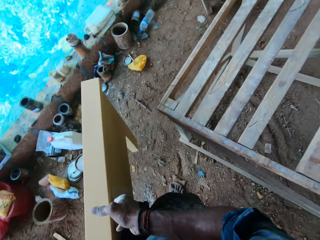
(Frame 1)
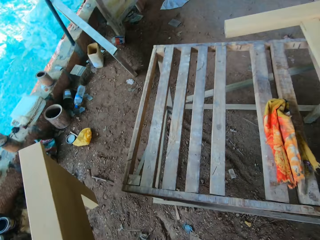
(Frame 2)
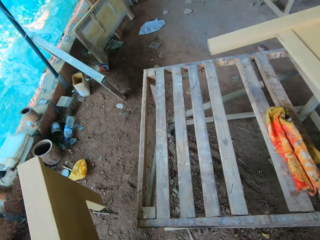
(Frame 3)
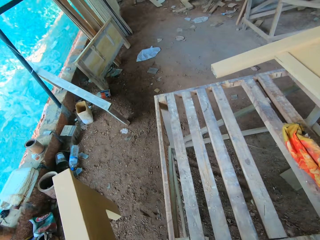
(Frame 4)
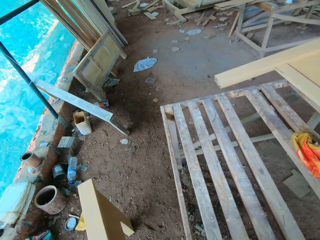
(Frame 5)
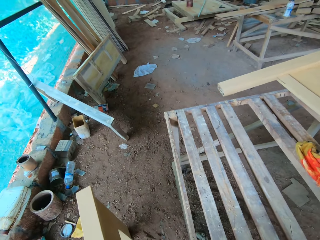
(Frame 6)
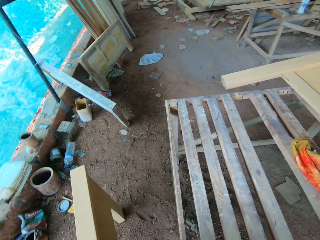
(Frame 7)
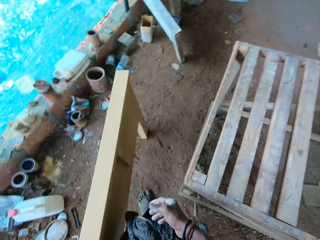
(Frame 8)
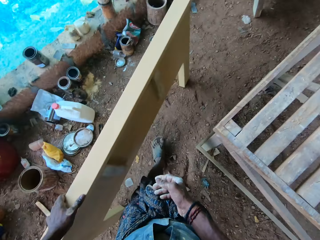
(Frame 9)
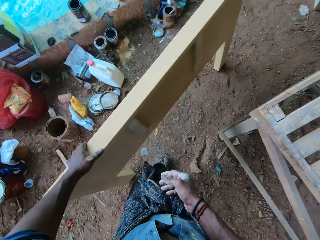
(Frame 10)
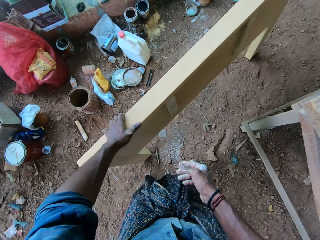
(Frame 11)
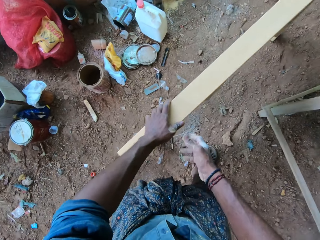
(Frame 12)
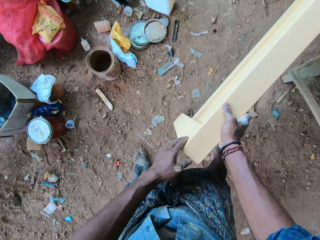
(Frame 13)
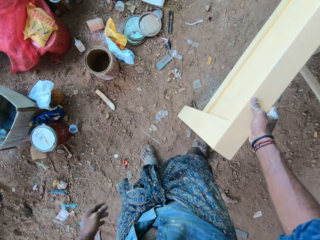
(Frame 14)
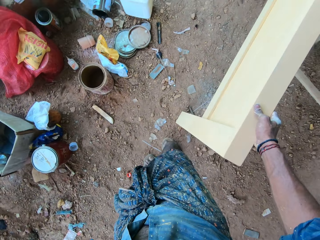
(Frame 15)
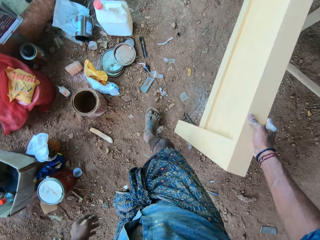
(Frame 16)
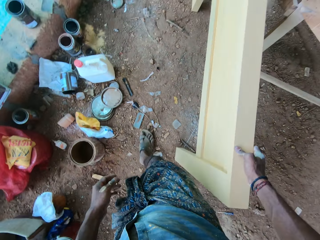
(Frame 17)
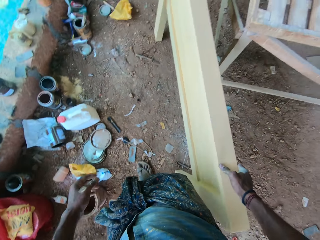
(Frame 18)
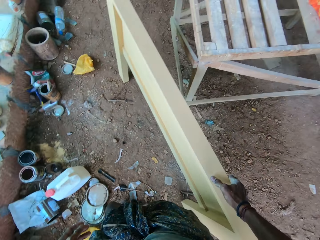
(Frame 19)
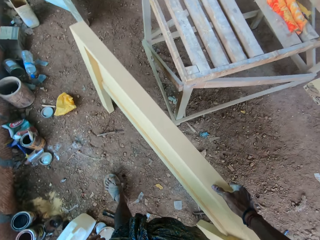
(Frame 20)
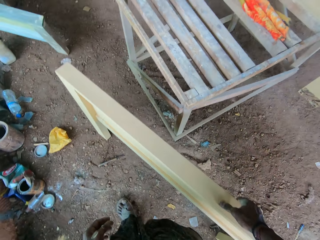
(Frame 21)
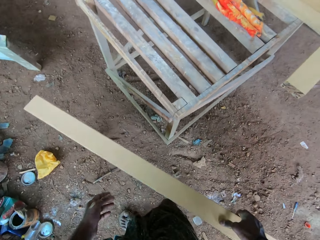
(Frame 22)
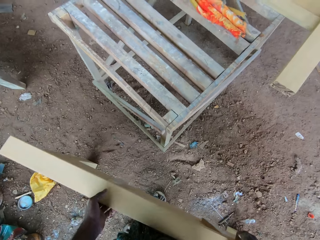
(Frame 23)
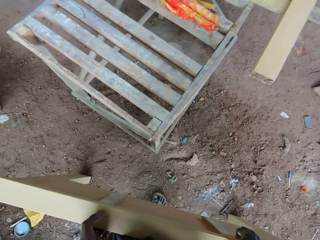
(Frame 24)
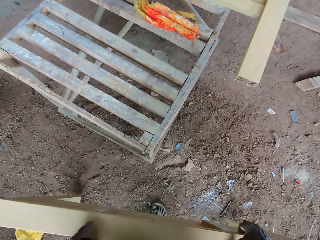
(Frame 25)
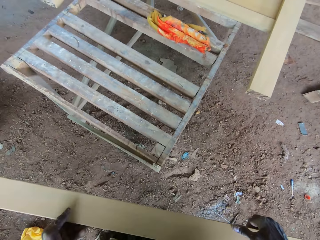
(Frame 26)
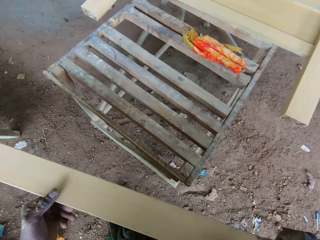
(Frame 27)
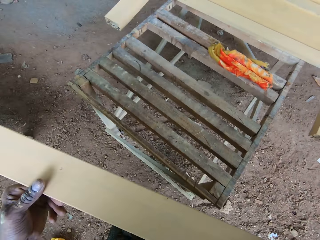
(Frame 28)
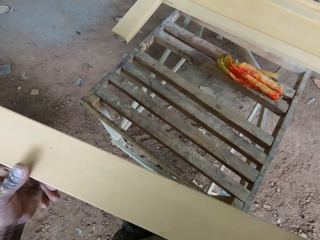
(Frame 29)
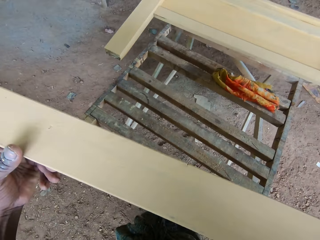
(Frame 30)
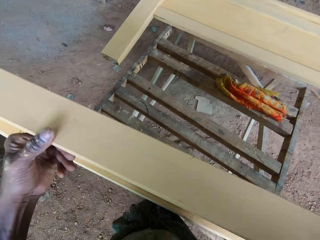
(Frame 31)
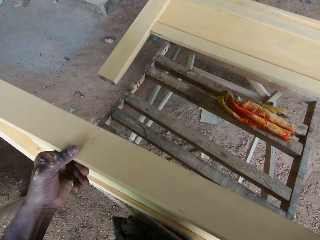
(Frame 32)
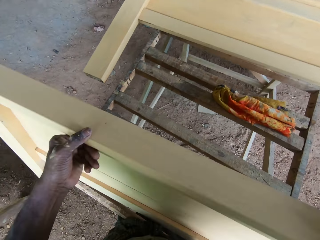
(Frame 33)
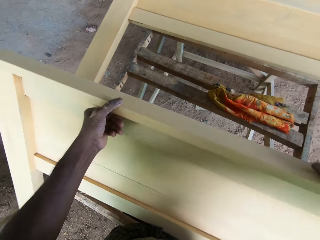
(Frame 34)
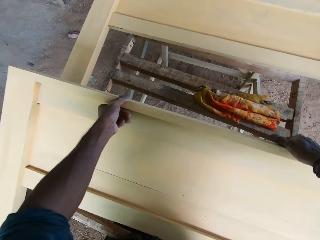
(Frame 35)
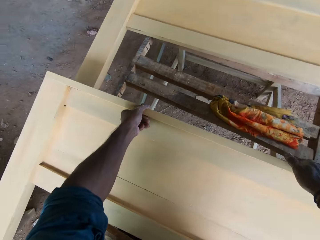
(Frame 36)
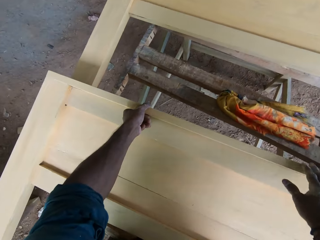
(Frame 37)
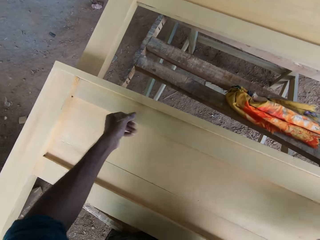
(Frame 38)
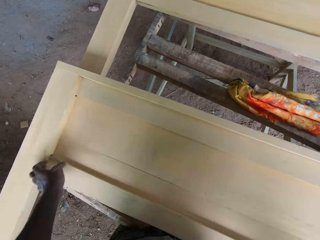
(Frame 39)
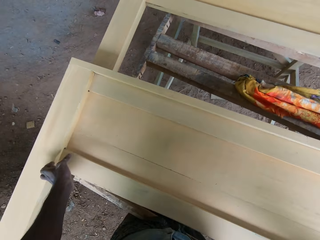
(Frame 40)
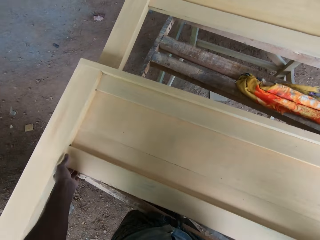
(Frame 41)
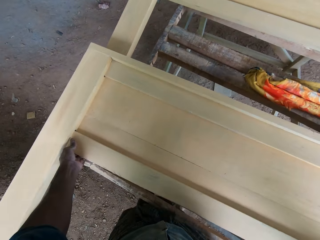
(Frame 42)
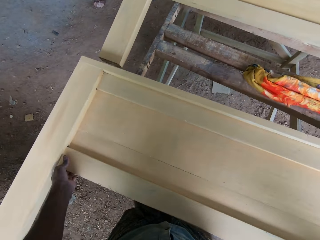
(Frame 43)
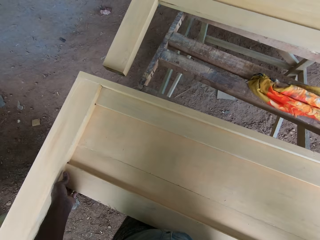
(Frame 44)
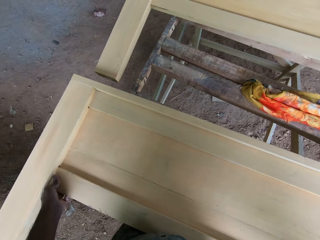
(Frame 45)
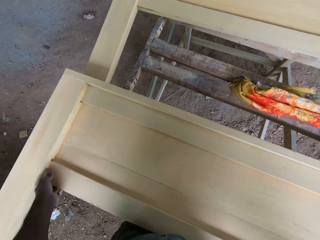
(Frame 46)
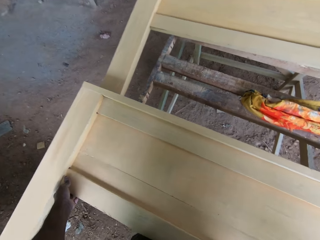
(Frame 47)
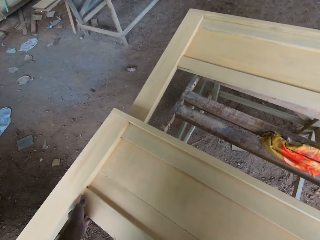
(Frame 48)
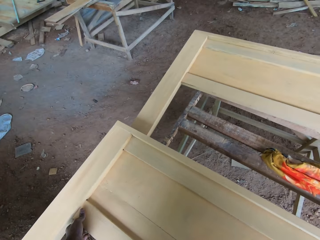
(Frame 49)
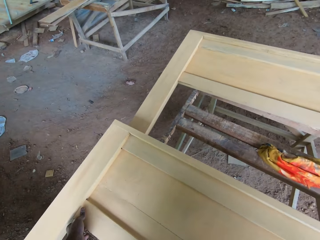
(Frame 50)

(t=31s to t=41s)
The camera wearer places the piece of furniture on the floor with his hands. He picks up the piece of furniture from the ground with his hands. He places the piece of furniture on the workbench with his hands.

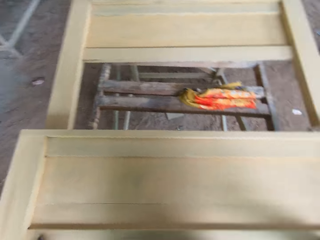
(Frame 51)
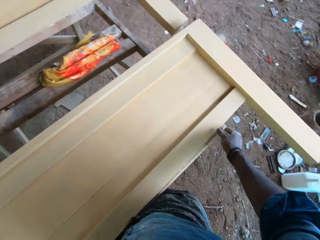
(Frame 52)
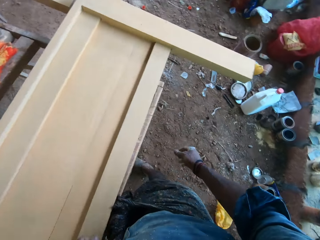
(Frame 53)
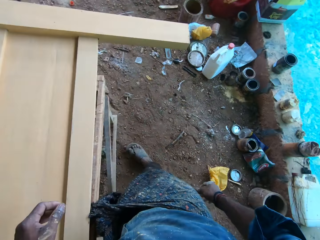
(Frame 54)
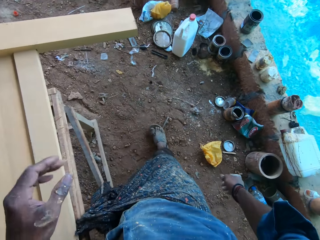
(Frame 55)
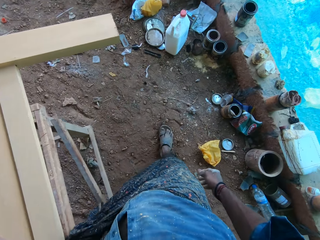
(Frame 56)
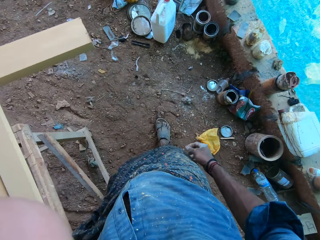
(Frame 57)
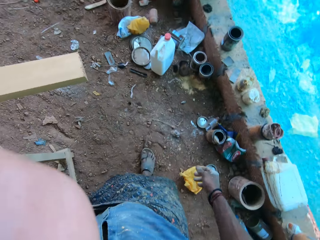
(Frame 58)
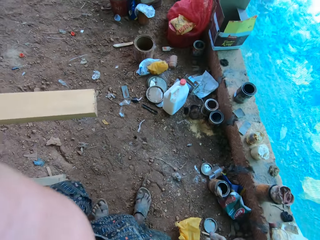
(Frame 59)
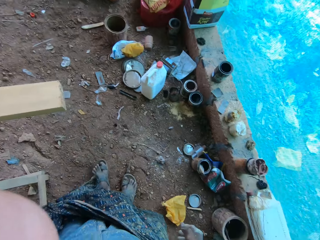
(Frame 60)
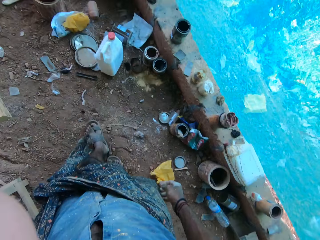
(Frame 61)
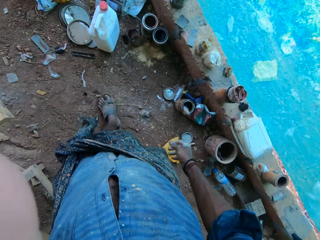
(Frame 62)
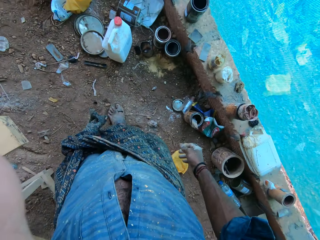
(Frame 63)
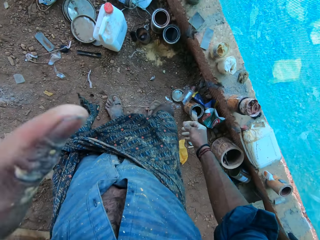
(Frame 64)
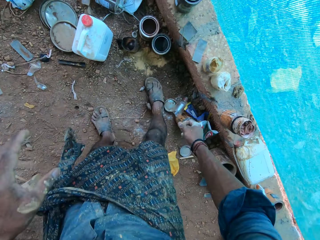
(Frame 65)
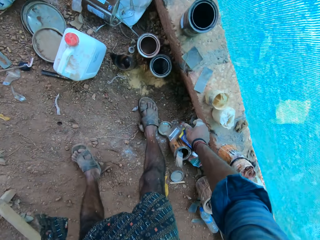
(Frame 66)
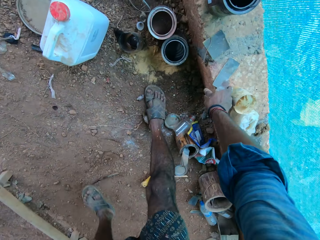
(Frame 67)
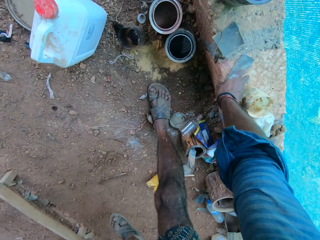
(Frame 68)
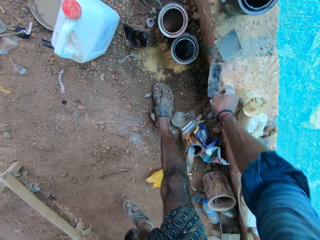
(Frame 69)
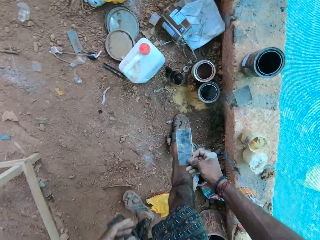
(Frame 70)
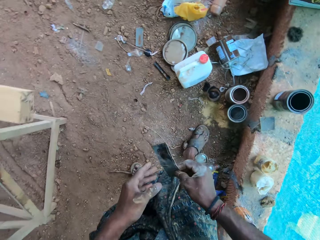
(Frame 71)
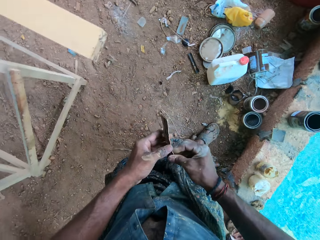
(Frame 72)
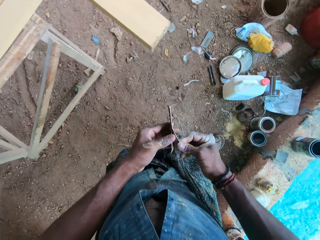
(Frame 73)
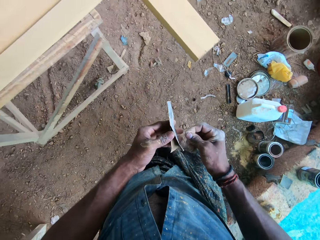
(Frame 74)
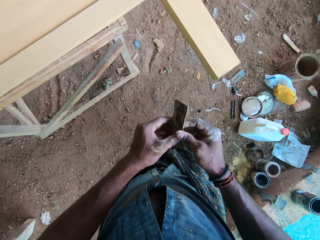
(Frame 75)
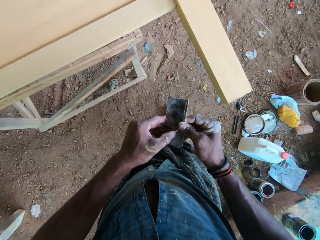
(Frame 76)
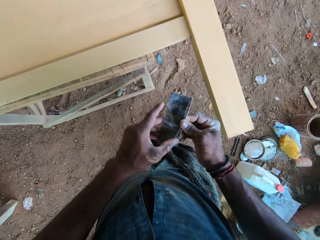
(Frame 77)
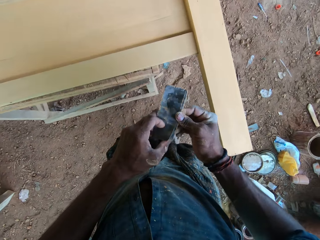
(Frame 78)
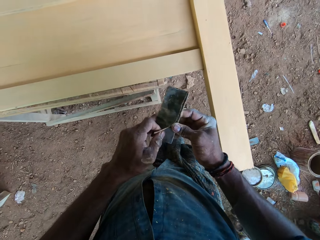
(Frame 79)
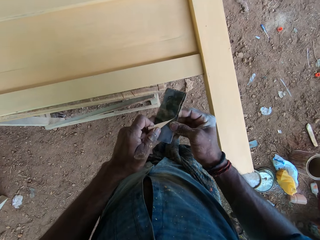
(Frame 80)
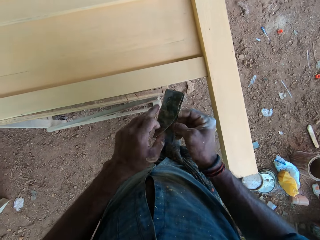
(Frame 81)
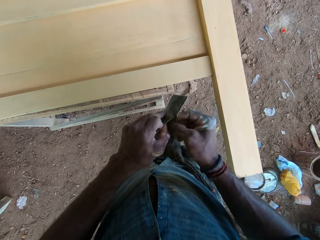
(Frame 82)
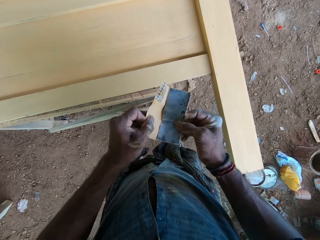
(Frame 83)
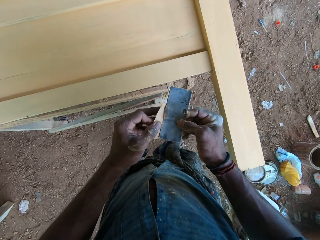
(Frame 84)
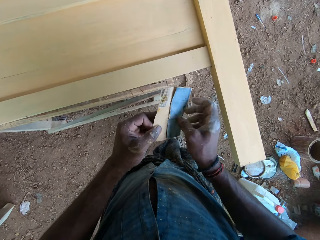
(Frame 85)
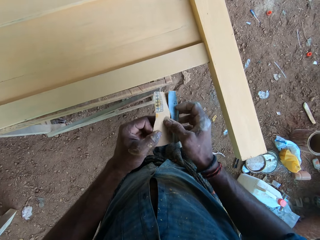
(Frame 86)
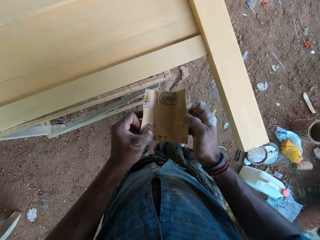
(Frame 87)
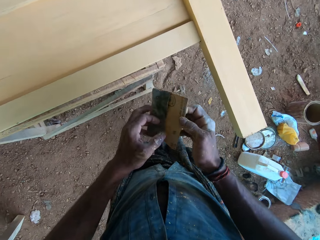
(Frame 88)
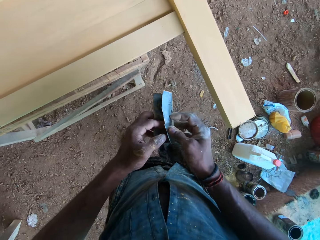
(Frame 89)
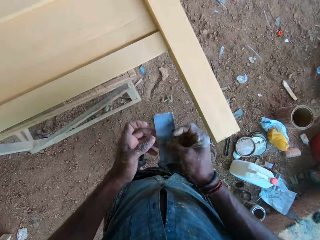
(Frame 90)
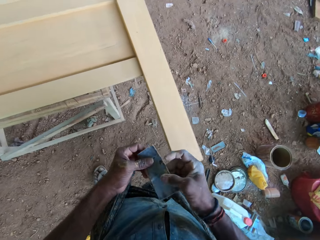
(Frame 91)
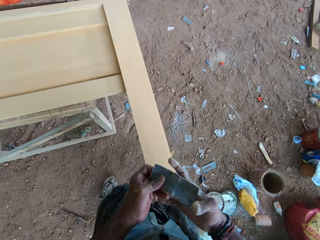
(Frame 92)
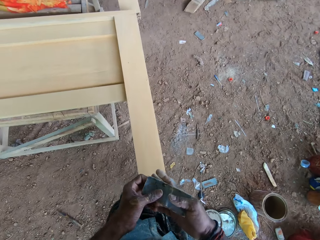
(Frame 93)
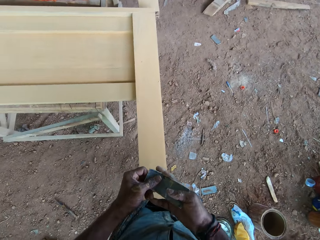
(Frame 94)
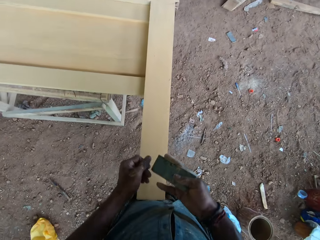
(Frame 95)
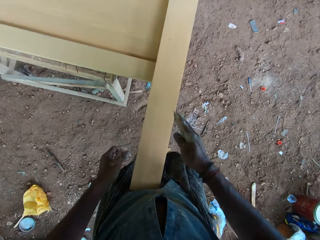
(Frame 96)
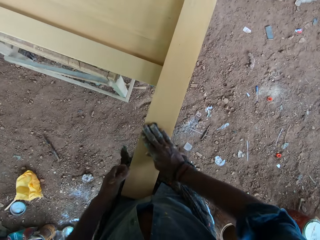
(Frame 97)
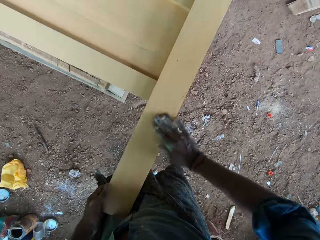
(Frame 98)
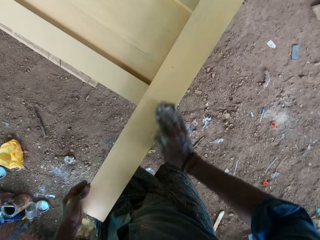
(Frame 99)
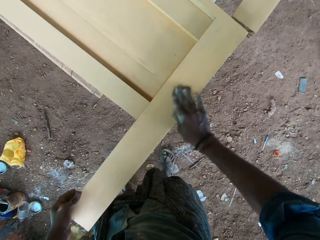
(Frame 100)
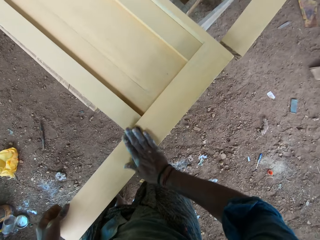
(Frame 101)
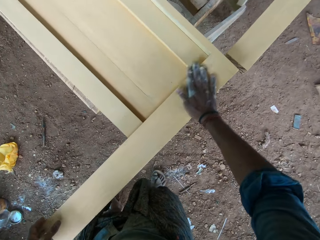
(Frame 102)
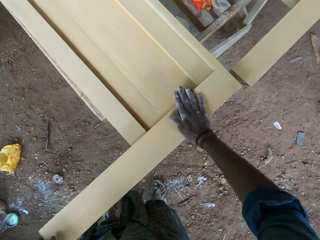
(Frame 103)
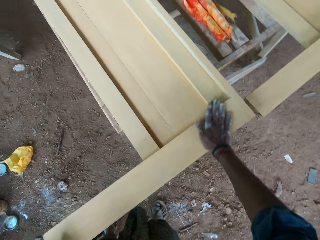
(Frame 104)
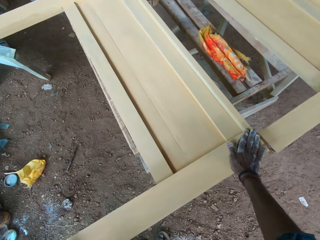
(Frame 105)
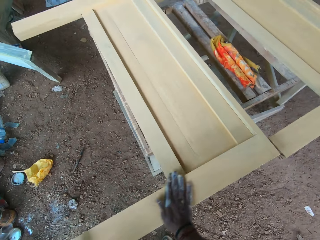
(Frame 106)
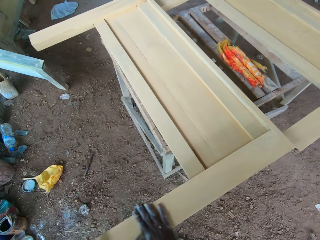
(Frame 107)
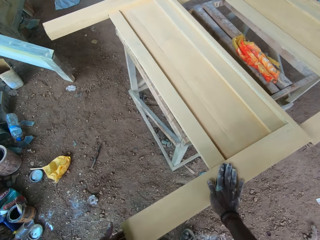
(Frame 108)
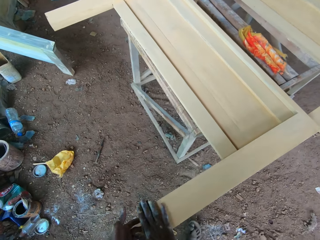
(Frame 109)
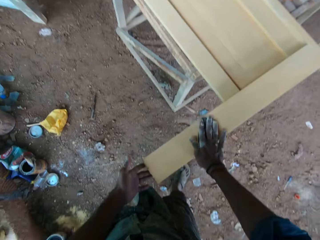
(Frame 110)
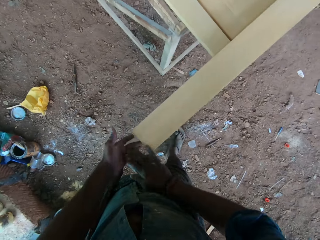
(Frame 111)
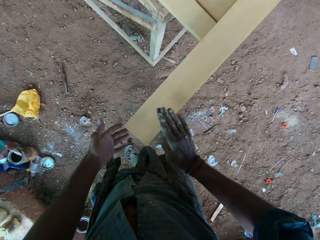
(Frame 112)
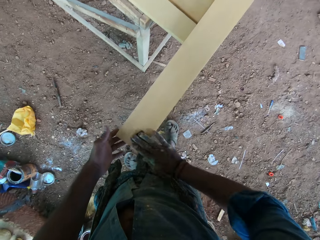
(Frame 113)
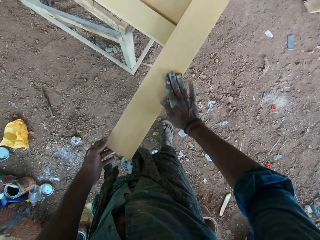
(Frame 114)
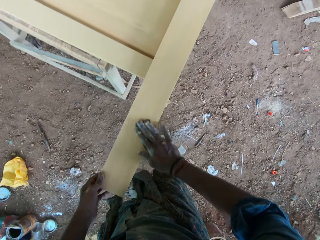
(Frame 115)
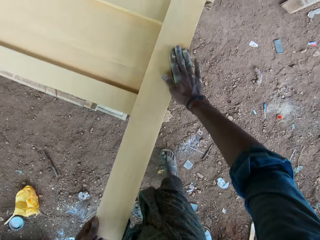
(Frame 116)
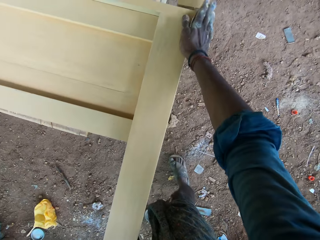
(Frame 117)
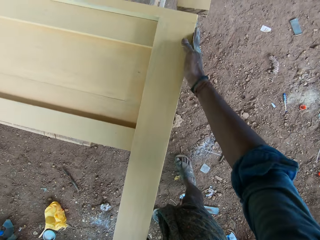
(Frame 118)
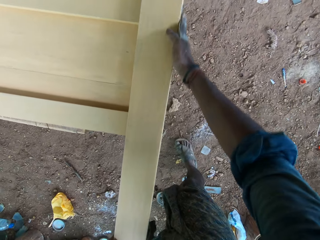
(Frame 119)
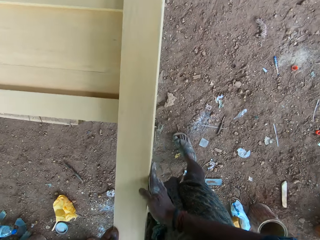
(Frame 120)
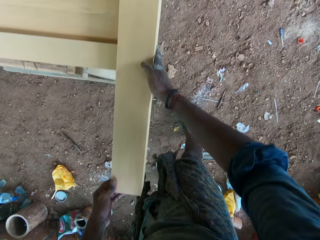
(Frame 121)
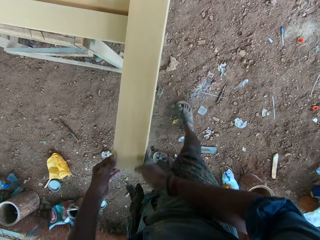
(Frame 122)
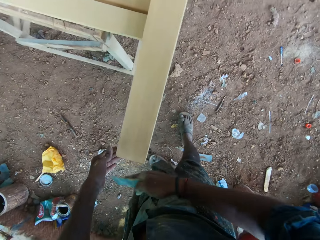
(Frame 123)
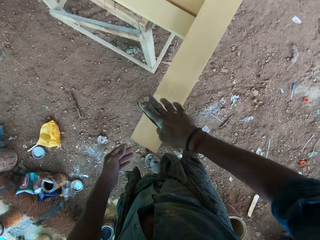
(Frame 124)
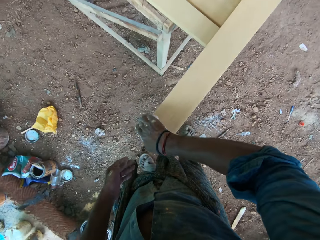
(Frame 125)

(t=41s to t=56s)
The camera wearer adjusts the camera. He picks up a sandpaper from the floor with his right hand. He adjusts the sandpaper with his hands. He unfolds the sandpaper, folds the sandpaper, and uses the sandpaper in his right hand on the piece of furniture on the workbench.
